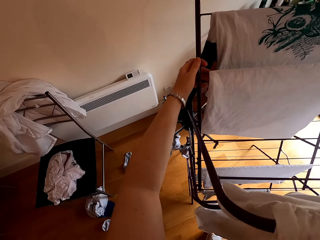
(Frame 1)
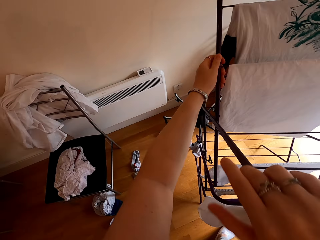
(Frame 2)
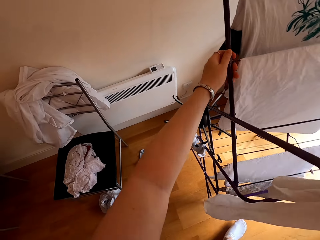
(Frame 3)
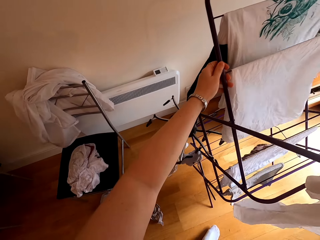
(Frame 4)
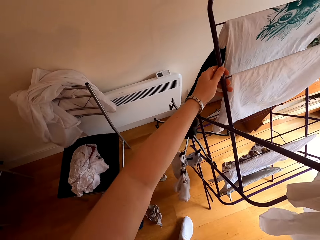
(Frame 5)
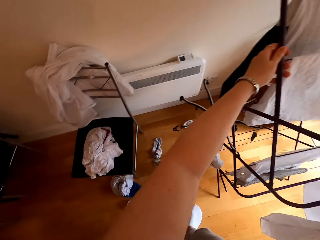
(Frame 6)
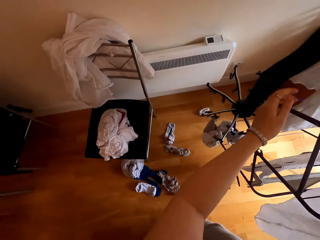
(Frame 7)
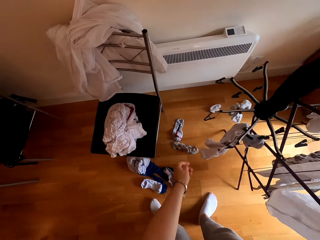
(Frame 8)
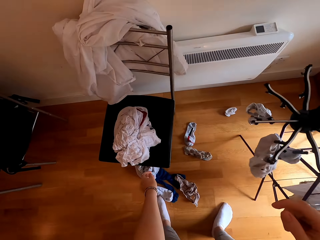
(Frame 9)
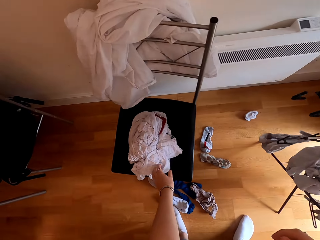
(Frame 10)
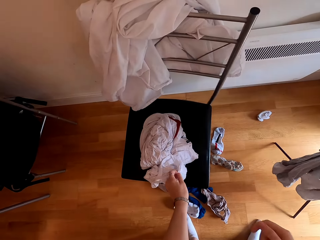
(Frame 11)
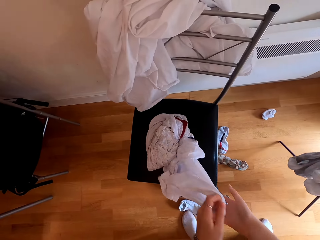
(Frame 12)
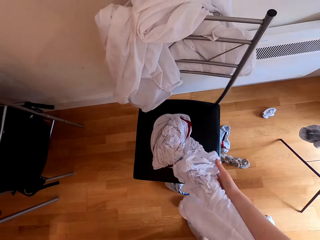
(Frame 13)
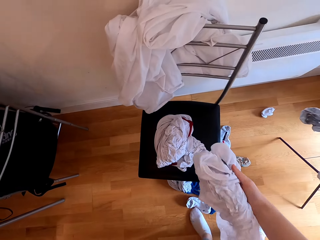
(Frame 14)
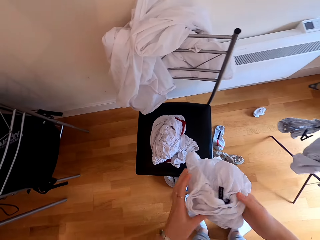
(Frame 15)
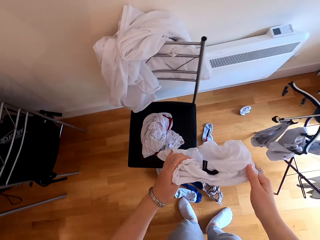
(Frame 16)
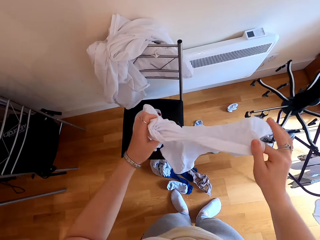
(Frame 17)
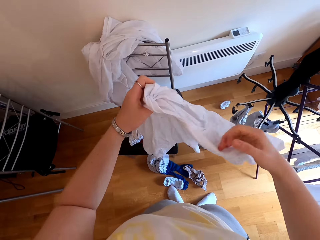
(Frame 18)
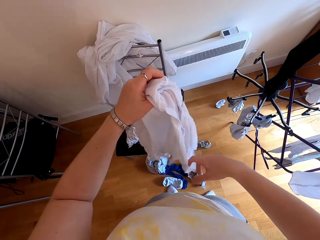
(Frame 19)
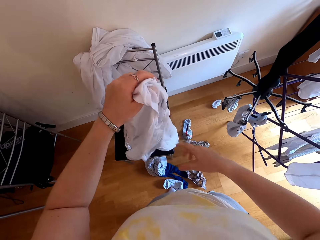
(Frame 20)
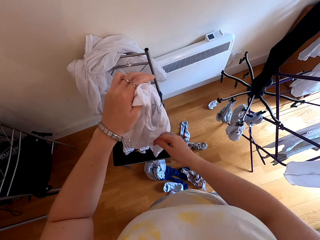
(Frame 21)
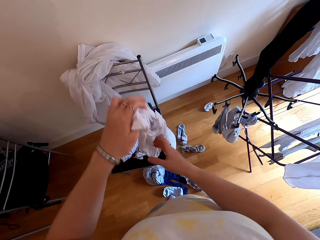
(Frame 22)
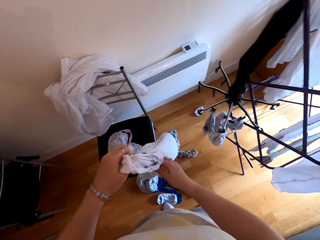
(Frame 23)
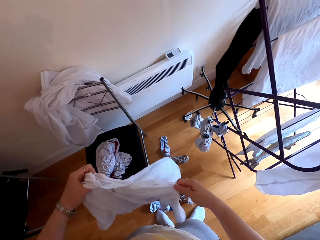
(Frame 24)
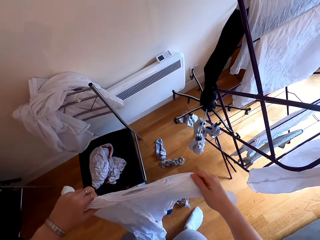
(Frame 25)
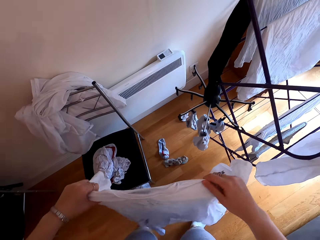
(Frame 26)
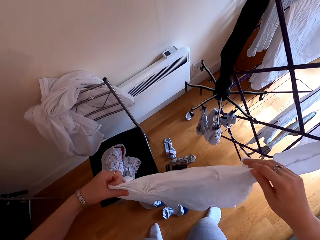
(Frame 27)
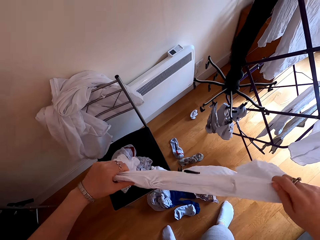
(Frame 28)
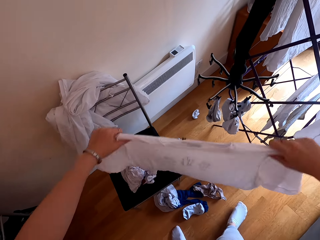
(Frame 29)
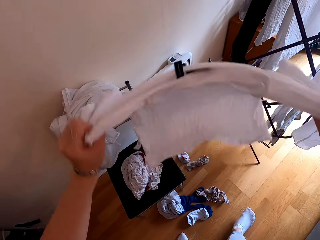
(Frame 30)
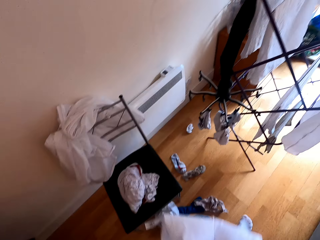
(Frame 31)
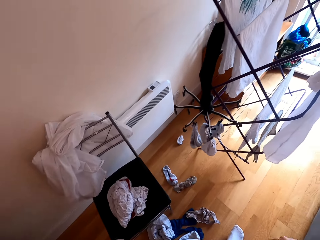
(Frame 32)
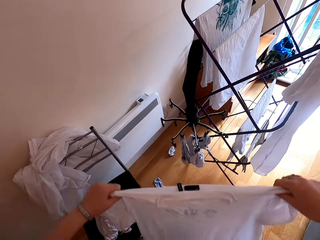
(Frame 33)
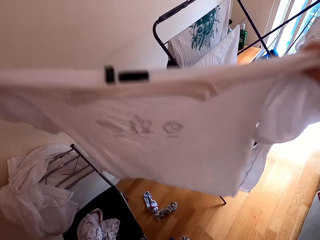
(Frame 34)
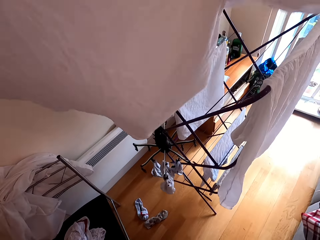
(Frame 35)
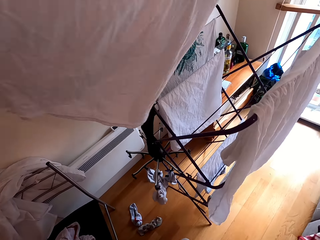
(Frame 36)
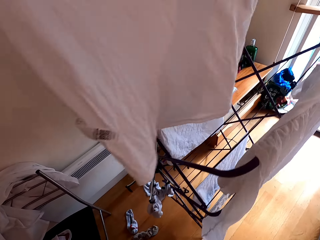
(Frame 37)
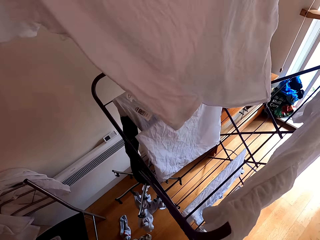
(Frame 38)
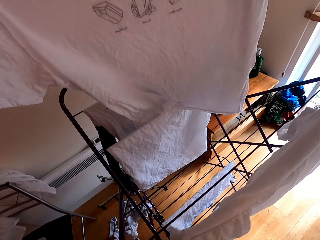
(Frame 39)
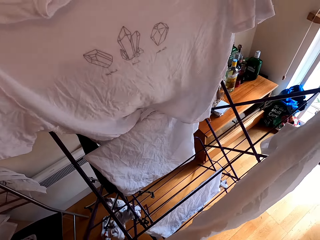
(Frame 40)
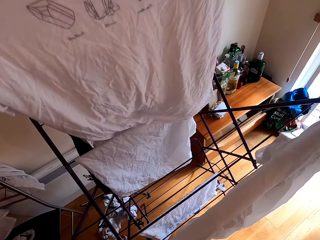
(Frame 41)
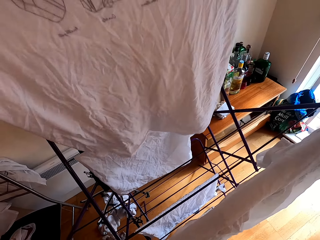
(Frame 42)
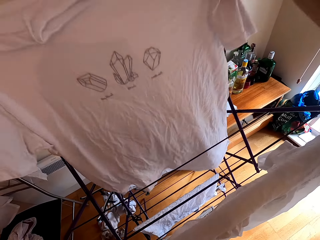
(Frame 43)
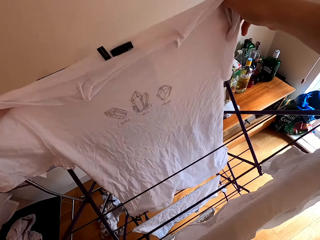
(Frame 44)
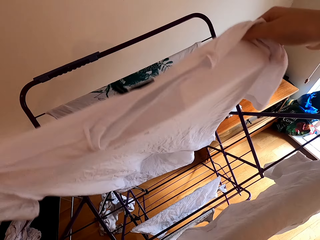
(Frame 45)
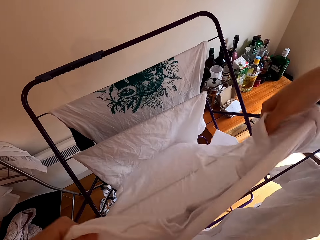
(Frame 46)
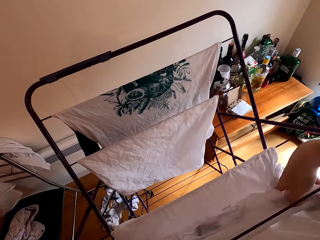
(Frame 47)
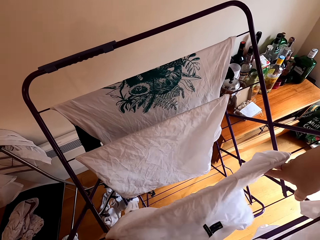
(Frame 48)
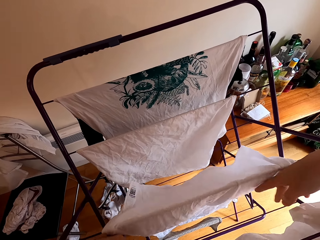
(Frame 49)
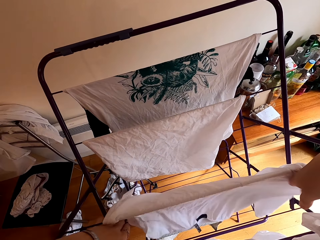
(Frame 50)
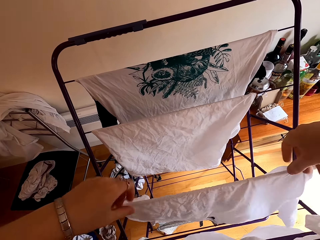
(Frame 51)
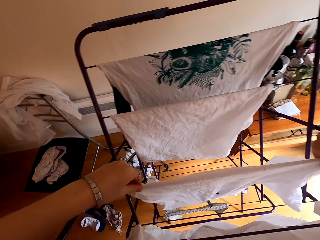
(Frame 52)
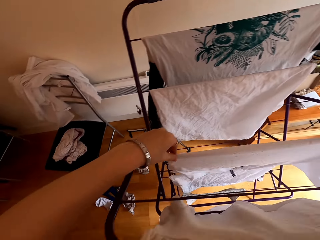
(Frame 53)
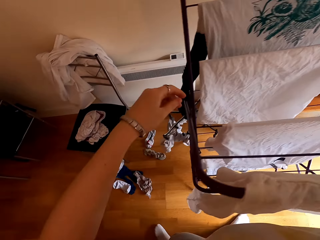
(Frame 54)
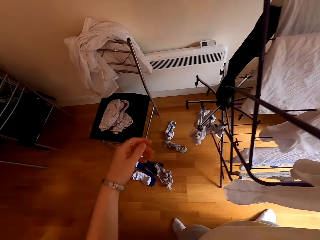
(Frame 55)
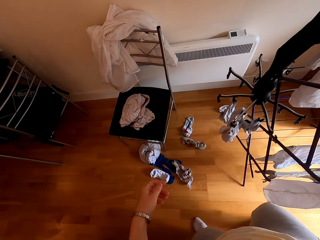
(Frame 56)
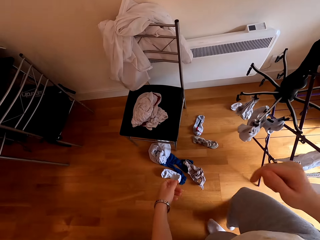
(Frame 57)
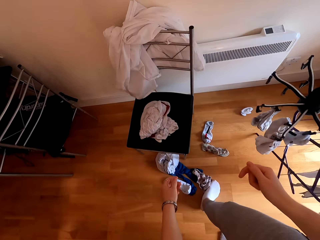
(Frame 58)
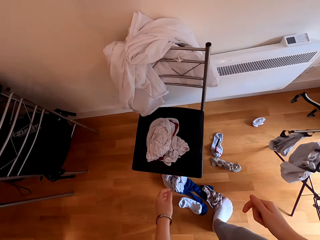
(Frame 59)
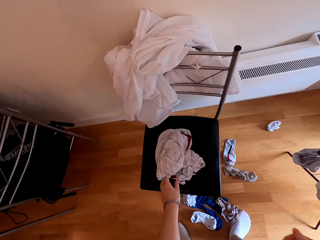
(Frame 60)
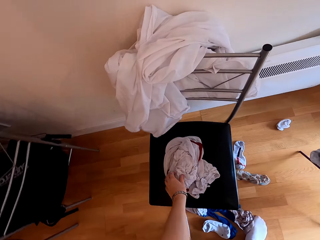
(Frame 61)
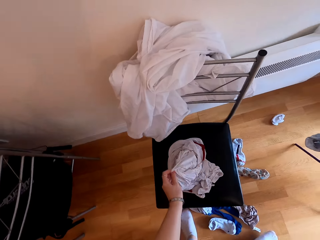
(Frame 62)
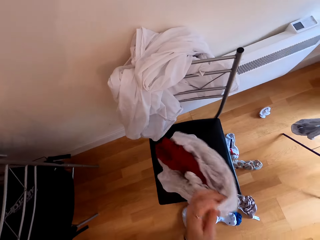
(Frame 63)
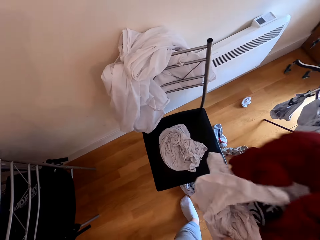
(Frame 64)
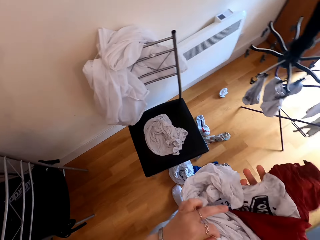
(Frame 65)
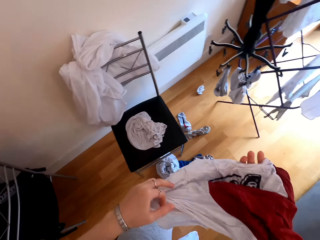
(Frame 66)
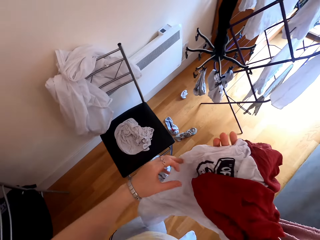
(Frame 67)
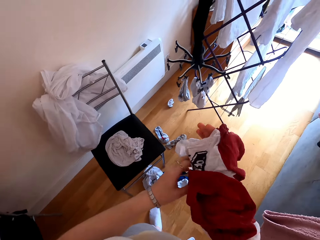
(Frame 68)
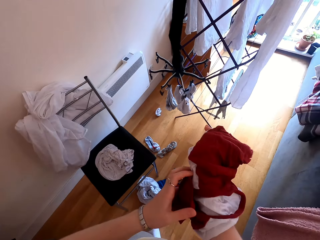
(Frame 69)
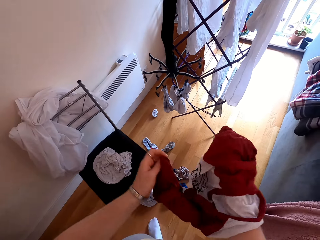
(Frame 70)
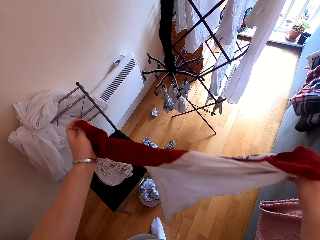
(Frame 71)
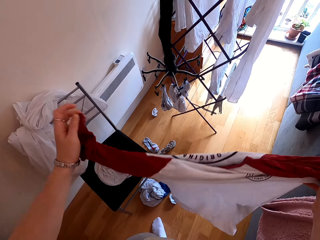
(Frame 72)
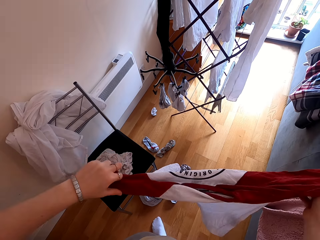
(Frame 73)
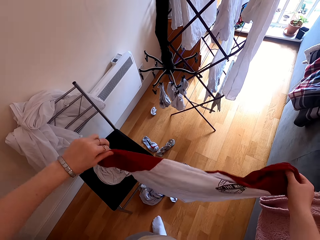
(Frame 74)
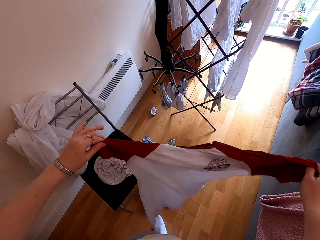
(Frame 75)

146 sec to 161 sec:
The camera wearer turns the clothes line. They hang the clothes in the clothes line. They take a cloth from the chair. They turn the cloth. They hang the cloth on the rack. They take a cloth from the chair.

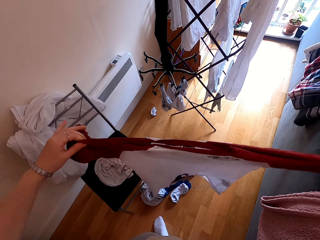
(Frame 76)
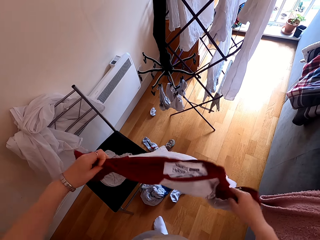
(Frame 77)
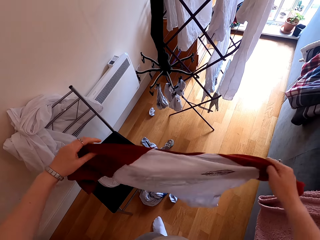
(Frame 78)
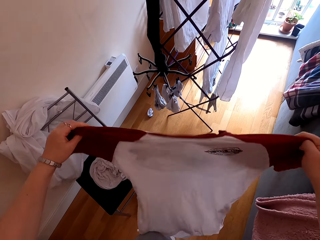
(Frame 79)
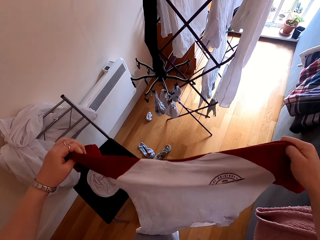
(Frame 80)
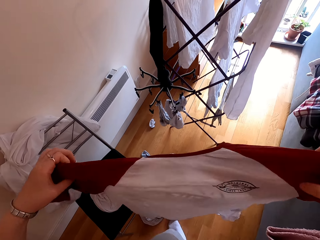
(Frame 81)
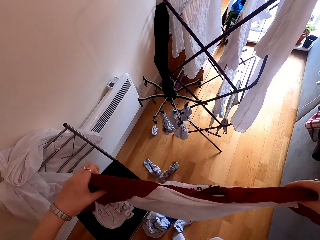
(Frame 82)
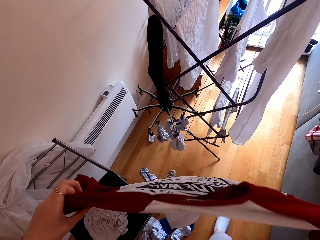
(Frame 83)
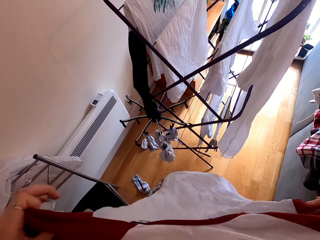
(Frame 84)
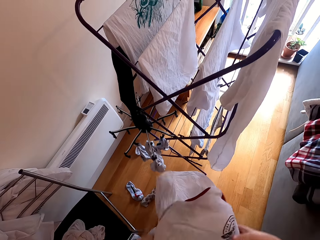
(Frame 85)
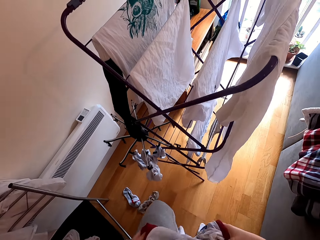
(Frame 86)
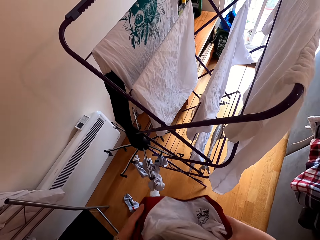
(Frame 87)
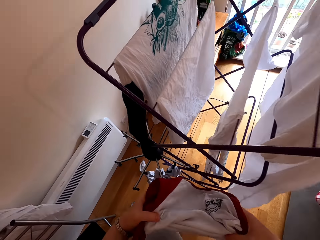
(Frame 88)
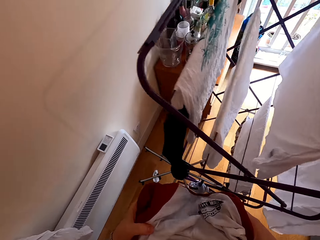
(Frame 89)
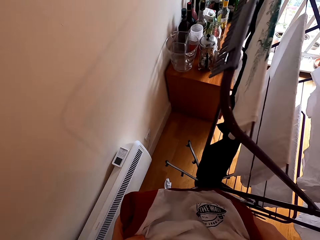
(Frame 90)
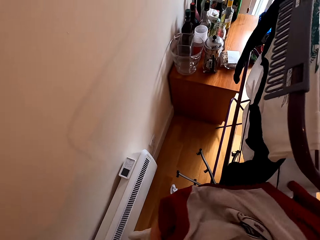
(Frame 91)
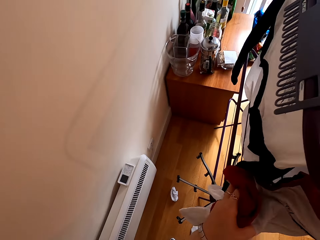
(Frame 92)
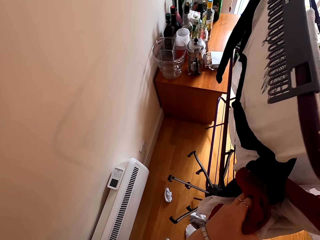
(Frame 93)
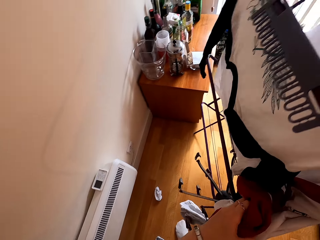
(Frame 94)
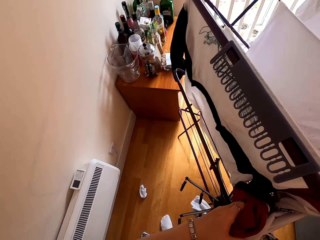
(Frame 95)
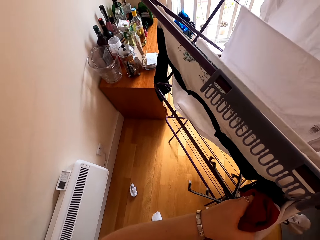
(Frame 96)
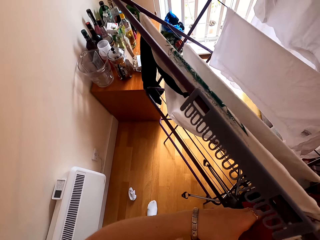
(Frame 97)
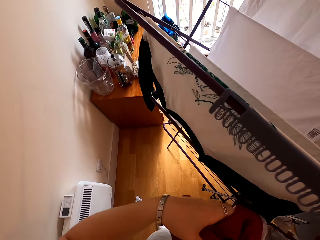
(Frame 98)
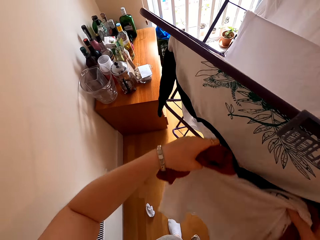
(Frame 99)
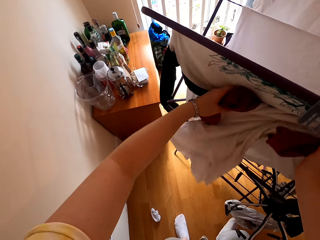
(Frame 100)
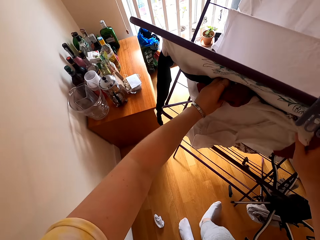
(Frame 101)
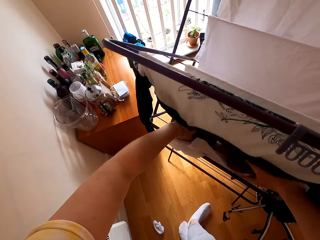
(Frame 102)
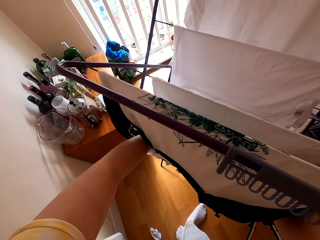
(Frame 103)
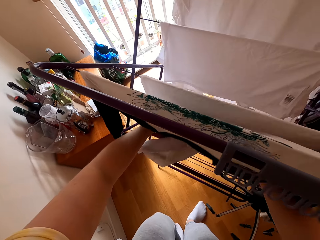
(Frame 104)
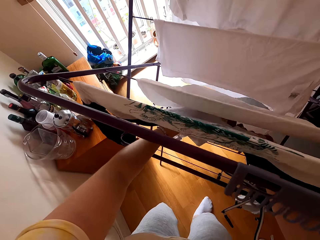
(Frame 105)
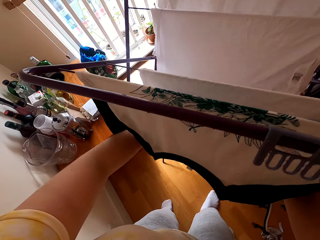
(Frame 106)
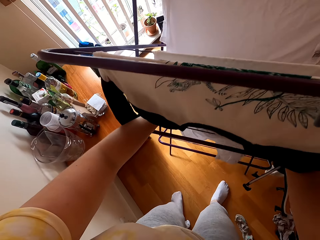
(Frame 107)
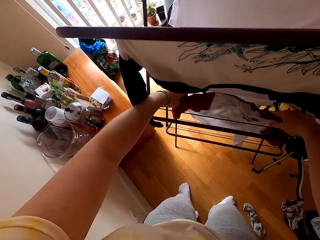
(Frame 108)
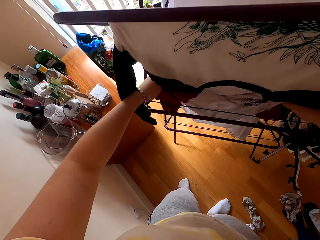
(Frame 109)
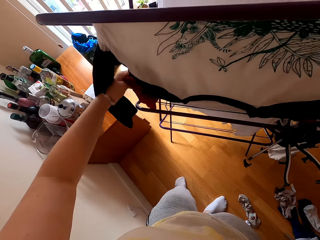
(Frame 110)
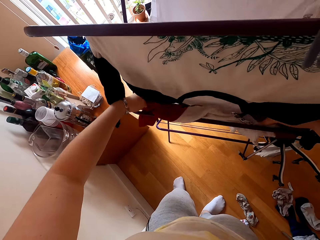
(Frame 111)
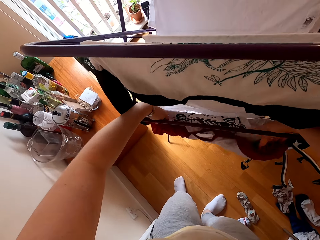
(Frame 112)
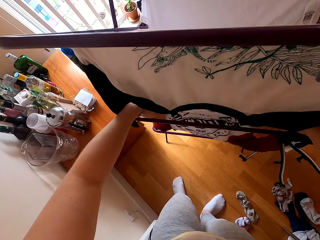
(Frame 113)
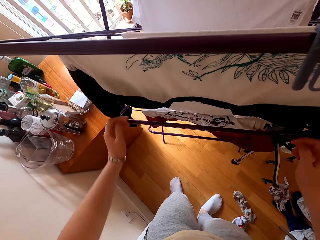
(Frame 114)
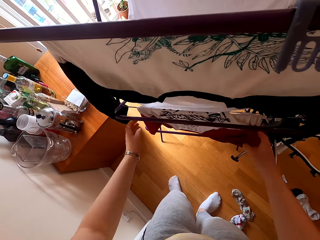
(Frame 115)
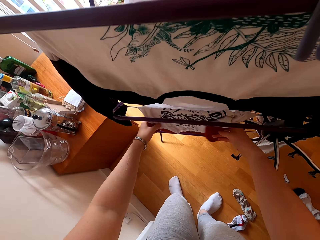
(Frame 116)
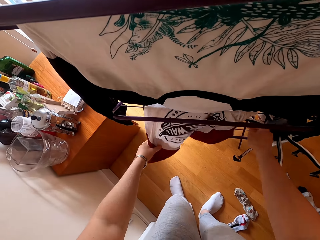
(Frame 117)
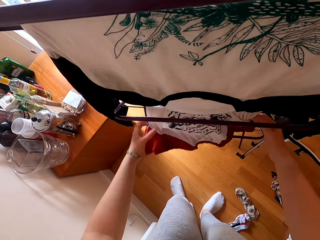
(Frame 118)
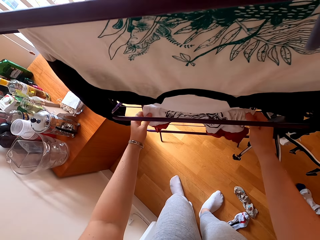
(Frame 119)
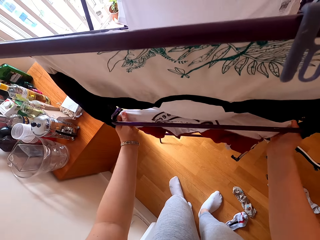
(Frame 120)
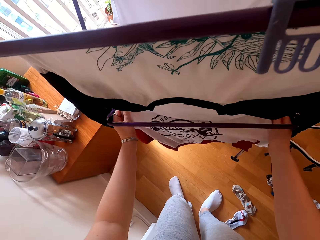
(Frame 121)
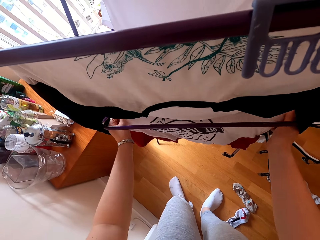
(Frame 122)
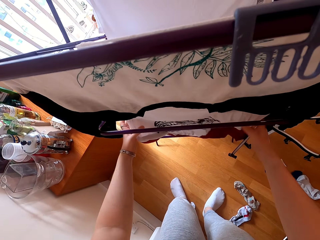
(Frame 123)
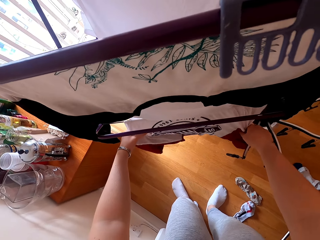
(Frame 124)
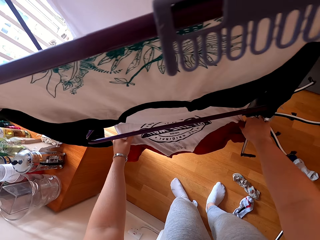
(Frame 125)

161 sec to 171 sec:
The camera wearer hangs the cloth on the rack.
